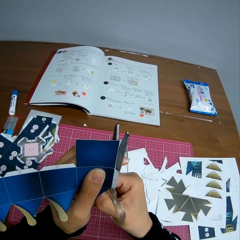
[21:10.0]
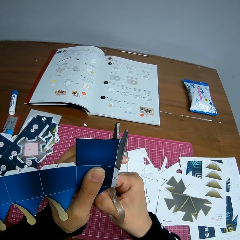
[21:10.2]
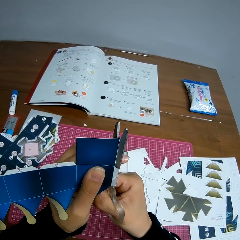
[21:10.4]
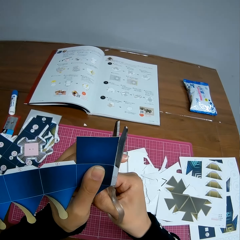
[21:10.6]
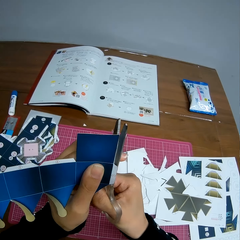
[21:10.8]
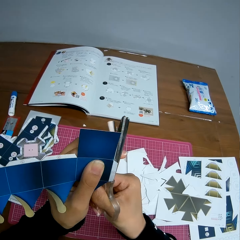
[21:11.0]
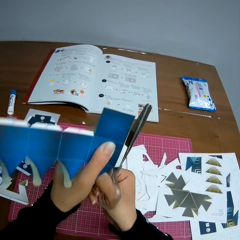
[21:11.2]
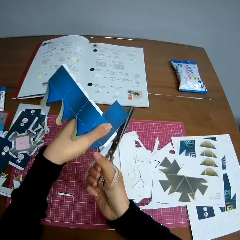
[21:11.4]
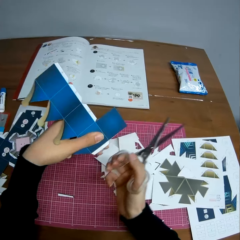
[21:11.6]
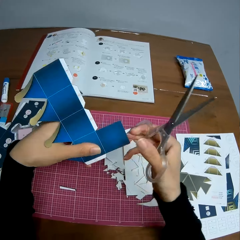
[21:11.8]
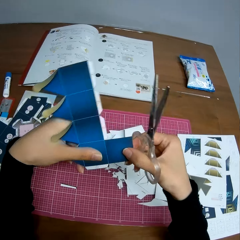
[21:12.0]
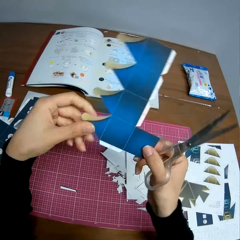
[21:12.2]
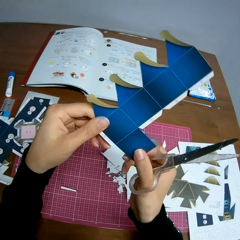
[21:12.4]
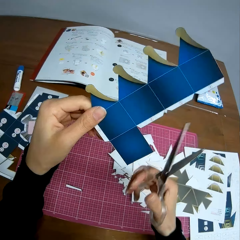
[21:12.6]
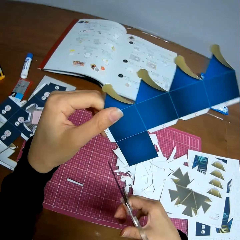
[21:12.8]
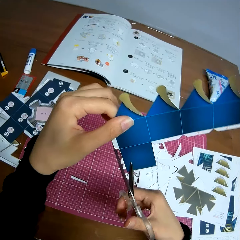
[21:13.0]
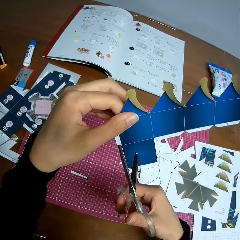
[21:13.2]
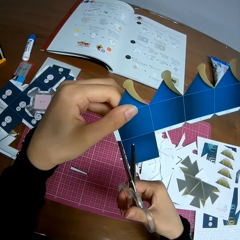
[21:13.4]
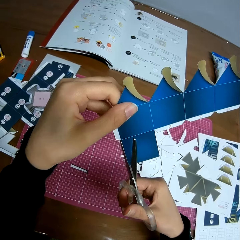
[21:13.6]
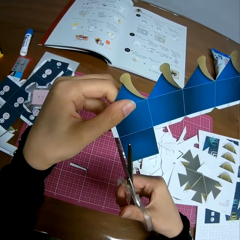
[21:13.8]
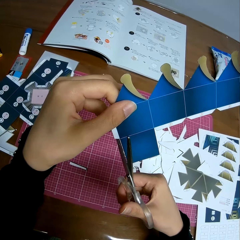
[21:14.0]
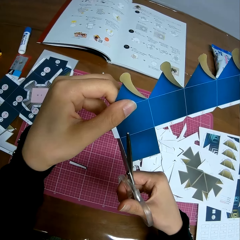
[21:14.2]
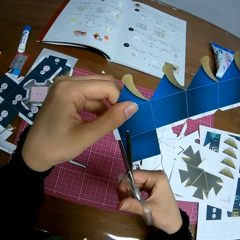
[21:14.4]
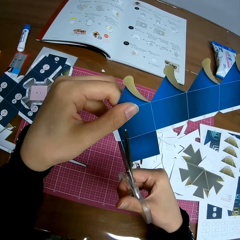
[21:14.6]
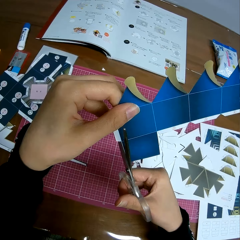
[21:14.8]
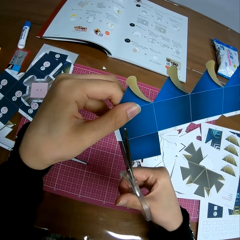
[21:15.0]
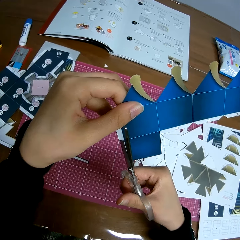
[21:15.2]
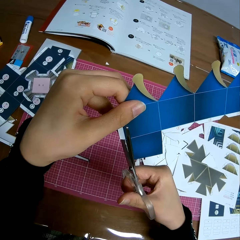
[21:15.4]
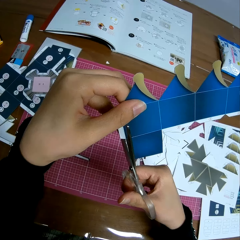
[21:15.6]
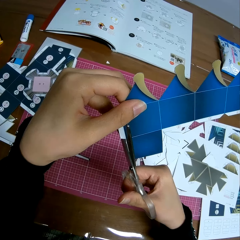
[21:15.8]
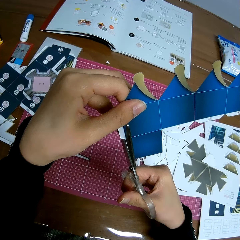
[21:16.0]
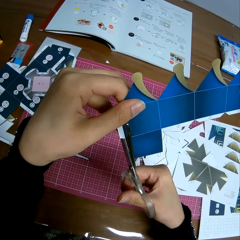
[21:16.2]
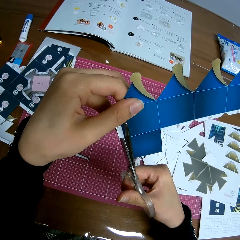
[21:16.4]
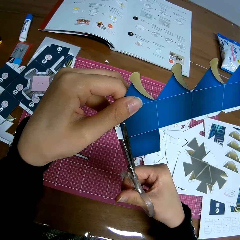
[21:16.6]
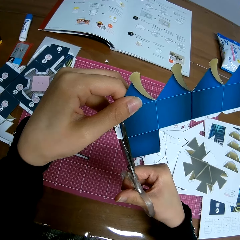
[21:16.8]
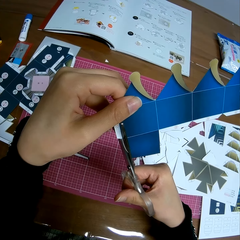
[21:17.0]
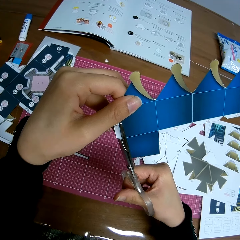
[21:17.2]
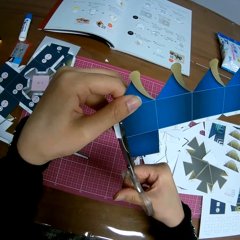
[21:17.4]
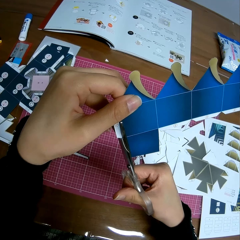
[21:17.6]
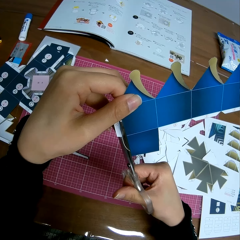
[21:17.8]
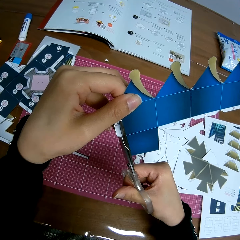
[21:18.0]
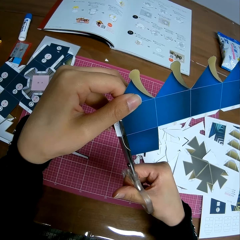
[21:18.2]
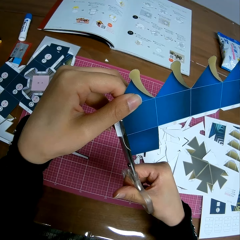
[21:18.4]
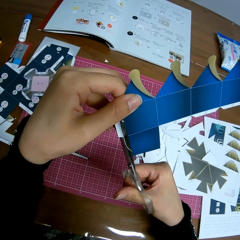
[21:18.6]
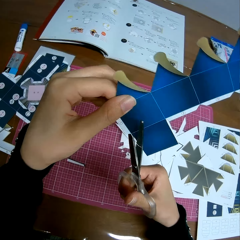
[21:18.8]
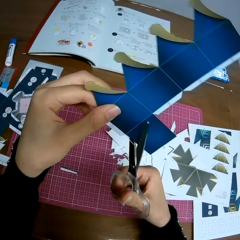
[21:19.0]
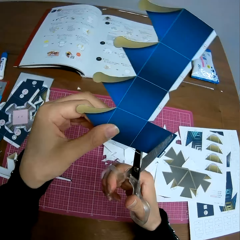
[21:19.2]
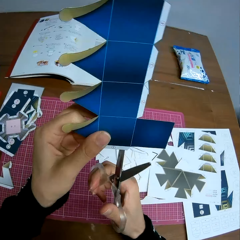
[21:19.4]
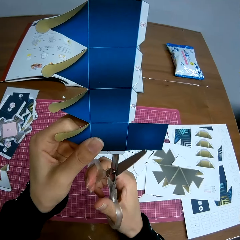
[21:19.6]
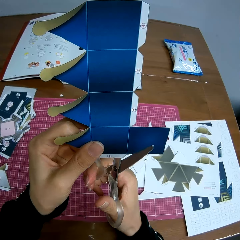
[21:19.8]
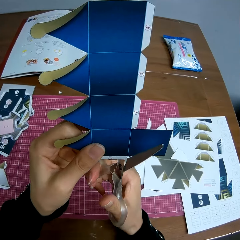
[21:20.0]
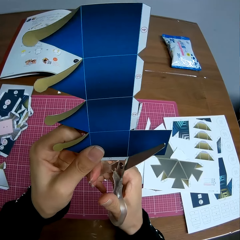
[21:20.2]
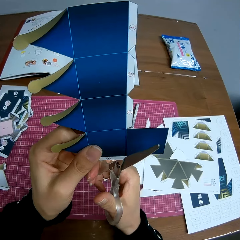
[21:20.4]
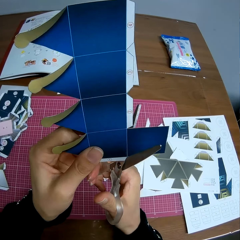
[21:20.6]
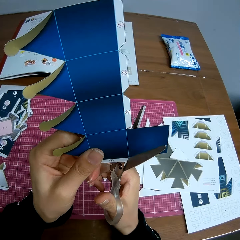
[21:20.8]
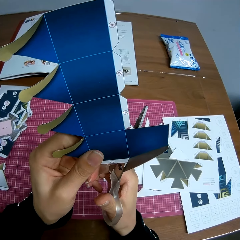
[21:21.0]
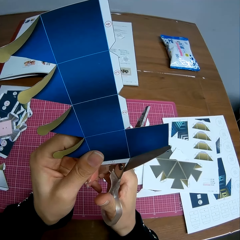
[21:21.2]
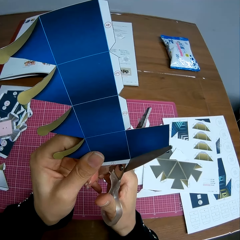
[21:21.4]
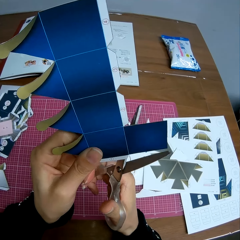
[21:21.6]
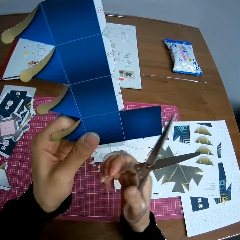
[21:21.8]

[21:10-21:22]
The camera wearer turns the paper. They cut the paper. They turn the paper. They cut the paper.

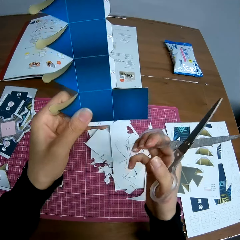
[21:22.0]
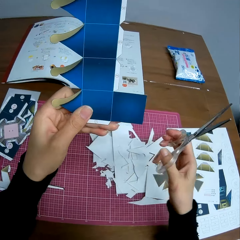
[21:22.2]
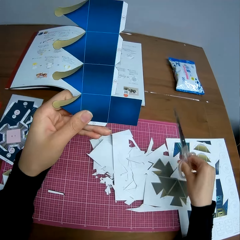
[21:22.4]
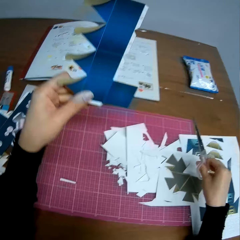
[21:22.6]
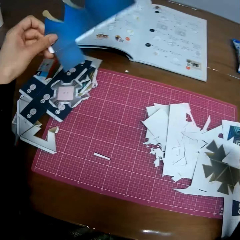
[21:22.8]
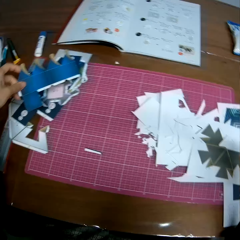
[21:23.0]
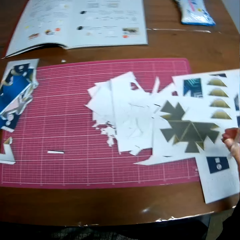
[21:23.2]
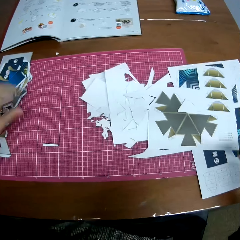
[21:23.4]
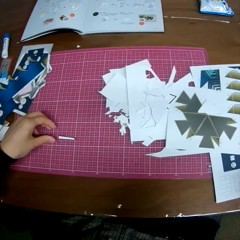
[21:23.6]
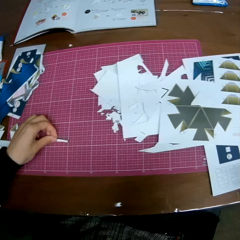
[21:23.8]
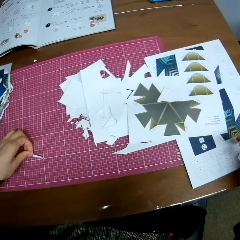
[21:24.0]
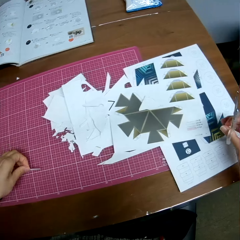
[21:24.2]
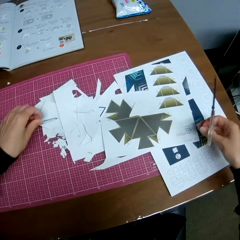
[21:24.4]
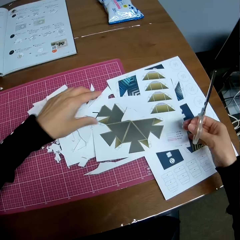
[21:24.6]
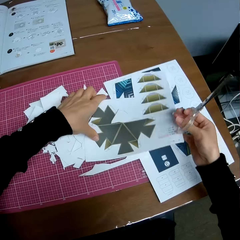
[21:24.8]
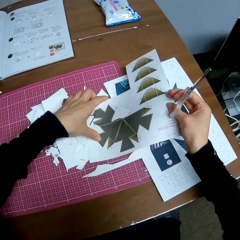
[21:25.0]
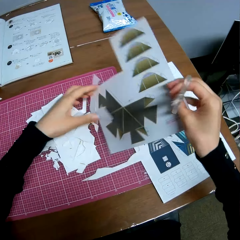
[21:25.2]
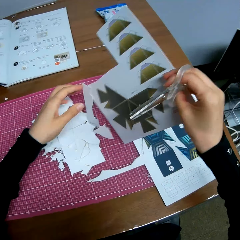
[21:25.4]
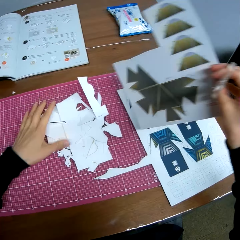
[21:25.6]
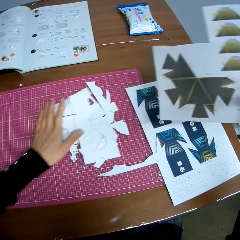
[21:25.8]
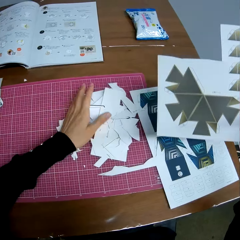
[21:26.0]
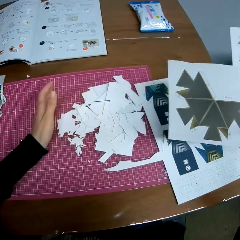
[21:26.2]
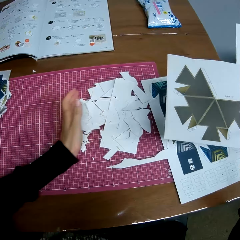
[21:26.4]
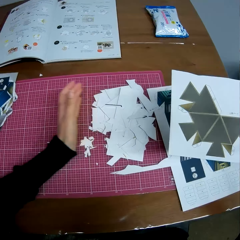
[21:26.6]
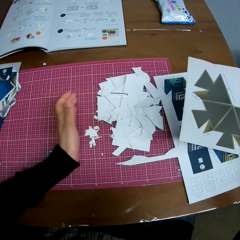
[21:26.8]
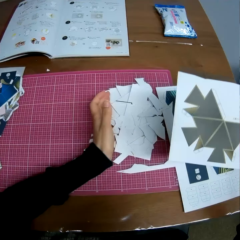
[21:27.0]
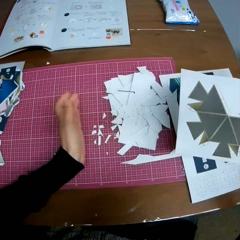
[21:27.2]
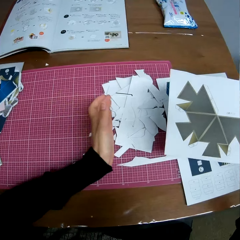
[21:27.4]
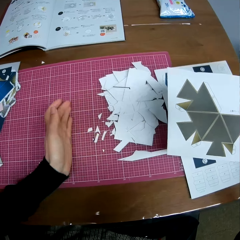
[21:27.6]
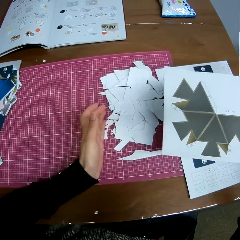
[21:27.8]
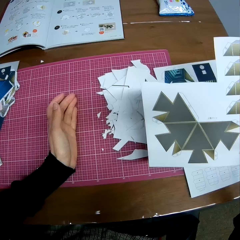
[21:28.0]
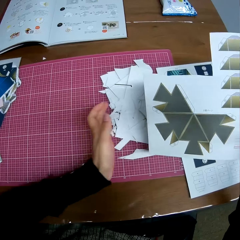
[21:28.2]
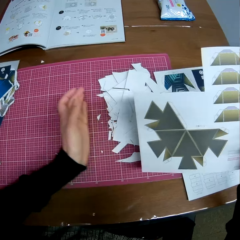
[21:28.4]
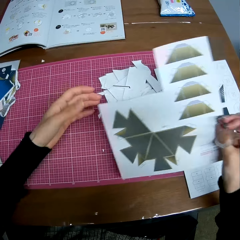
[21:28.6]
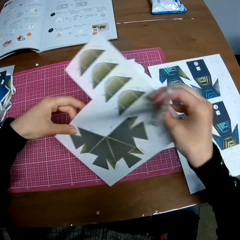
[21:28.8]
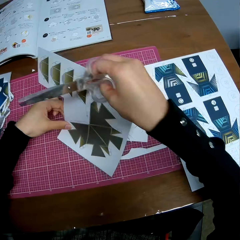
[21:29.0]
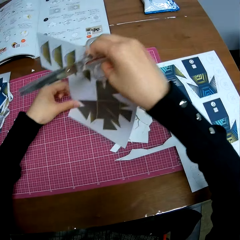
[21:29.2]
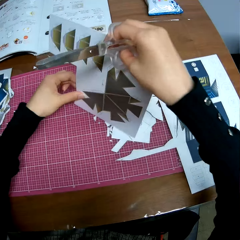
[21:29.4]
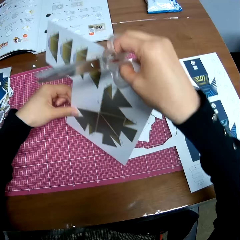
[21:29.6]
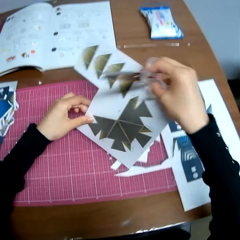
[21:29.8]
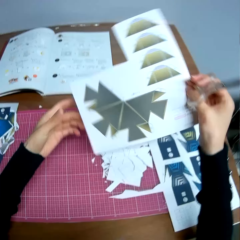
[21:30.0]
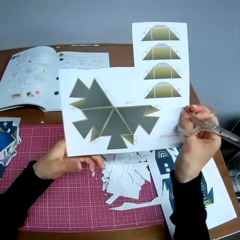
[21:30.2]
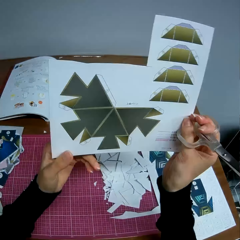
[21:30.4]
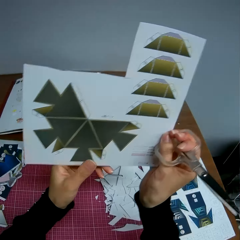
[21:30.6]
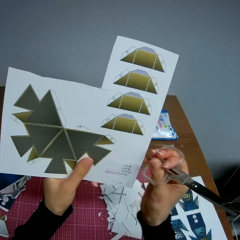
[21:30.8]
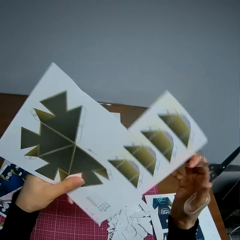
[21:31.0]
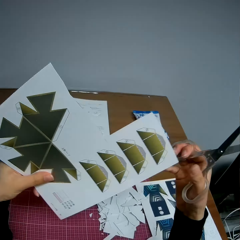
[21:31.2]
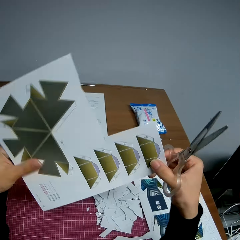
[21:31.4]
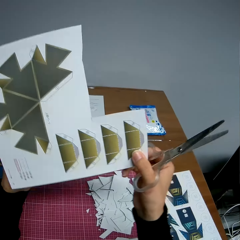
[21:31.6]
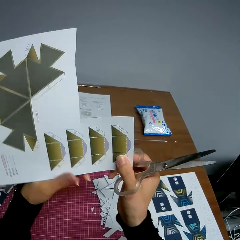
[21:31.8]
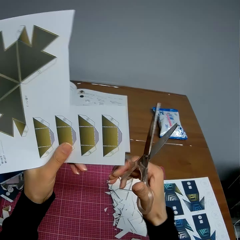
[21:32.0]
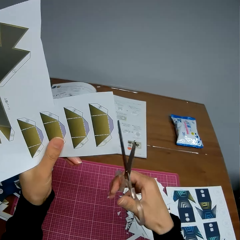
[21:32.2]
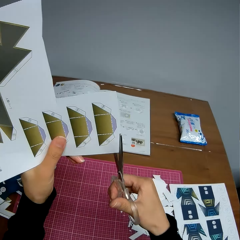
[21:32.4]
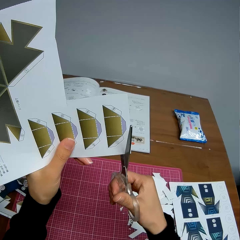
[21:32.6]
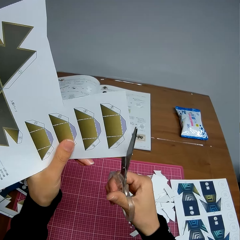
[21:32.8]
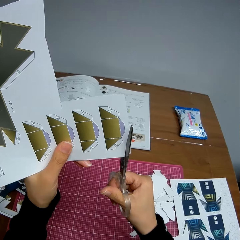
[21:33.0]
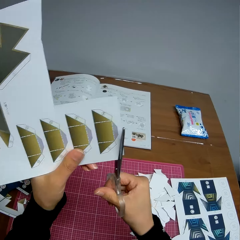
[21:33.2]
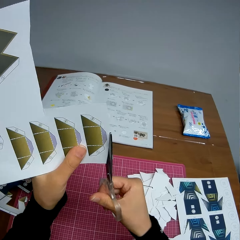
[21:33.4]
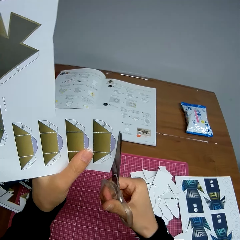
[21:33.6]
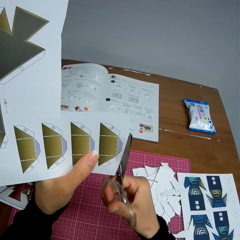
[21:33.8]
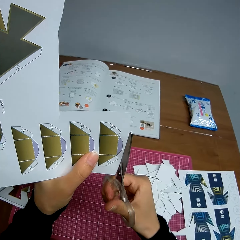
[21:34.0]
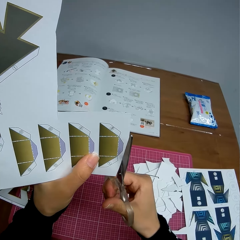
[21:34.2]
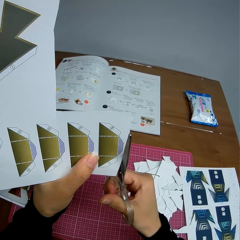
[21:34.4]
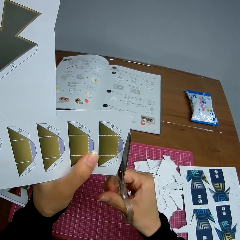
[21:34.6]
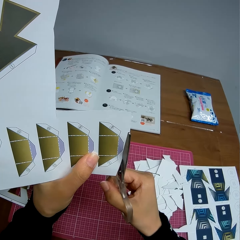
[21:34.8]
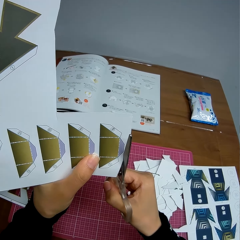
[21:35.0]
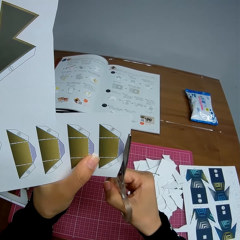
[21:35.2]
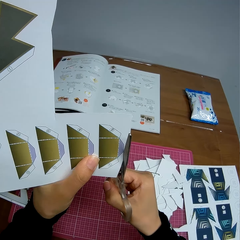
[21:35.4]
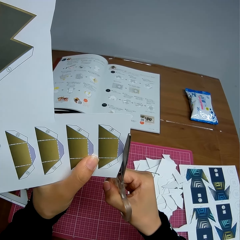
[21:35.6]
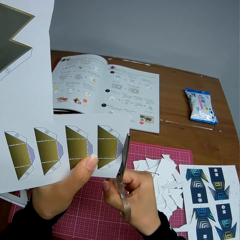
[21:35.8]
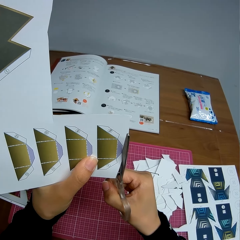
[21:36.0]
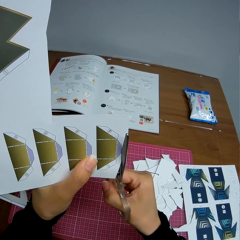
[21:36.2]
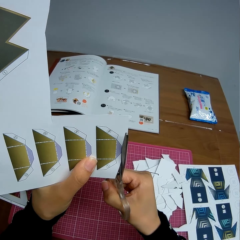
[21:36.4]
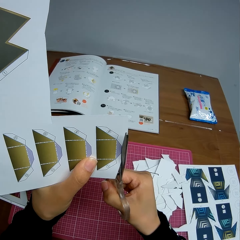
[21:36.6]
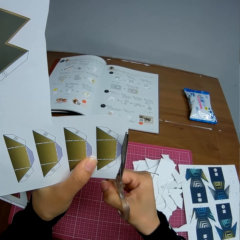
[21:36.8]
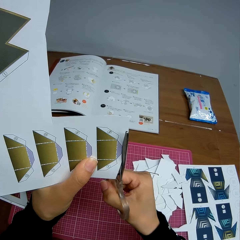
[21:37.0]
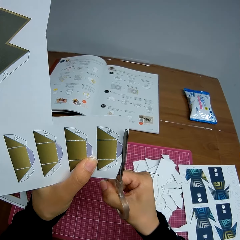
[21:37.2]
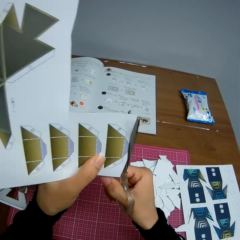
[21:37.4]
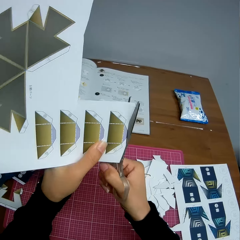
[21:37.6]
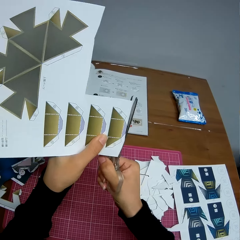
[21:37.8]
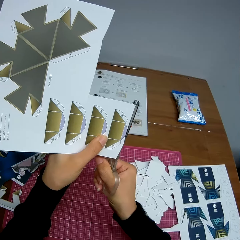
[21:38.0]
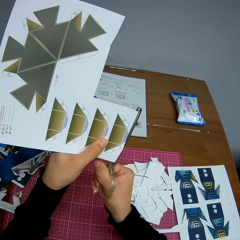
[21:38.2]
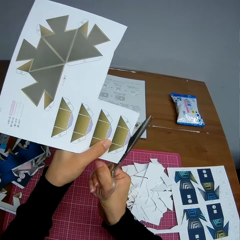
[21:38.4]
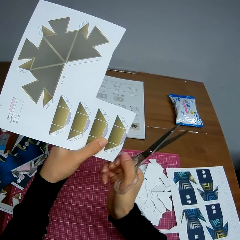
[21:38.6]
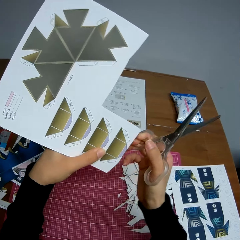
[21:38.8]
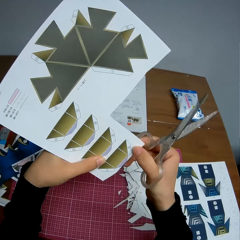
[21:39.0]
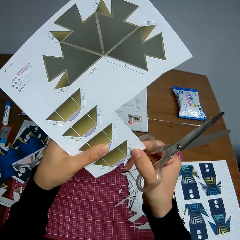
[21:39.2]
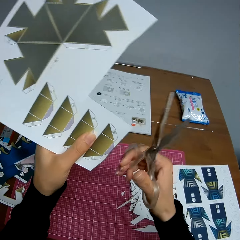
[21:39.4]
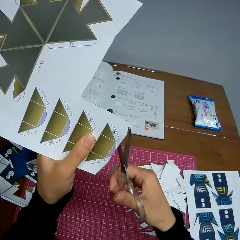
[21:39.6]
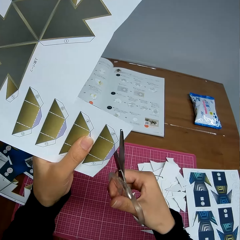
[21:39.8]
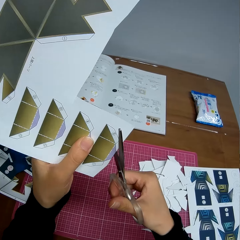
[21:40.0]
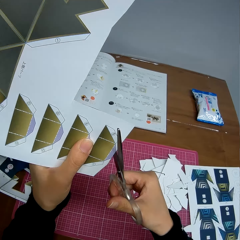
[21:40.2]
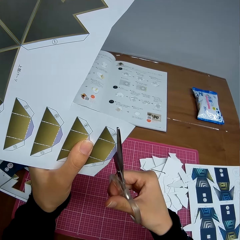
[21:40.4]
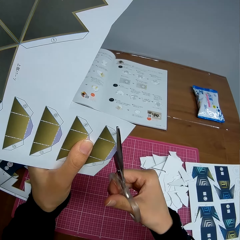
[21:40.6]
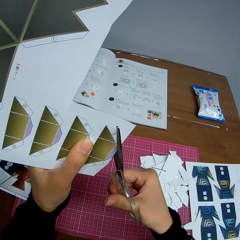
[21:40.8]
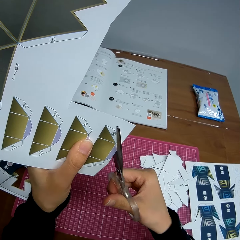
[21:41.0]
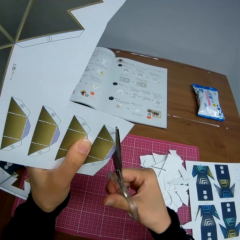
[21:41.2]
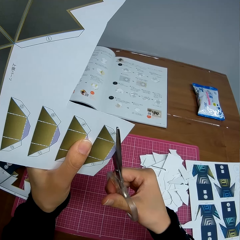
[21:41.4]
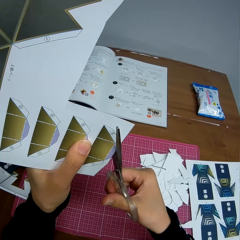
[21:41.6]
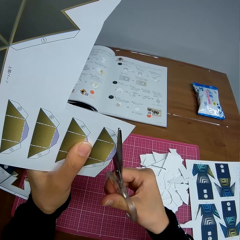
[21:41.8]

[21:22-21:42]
The camera wearer puts the scissors on the cutting mat. They put the paper on the table. They pick a small piece of paper from the cutting mat. They put the small piece of paper on the cutting mat. They pick up a piece of paper from the table. They shift the piece of paper on the cutting mat. They pass the paper to the left hand. They turn the paper. They cut the paper with the scissors. They touch the paper. They cut the paper.
